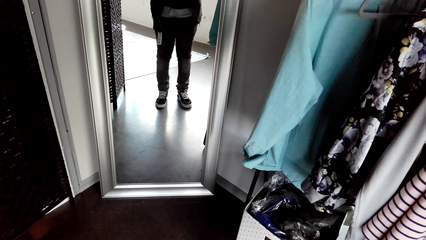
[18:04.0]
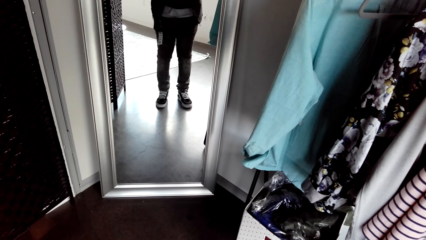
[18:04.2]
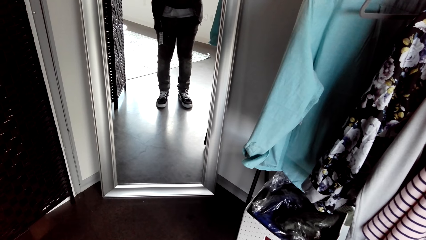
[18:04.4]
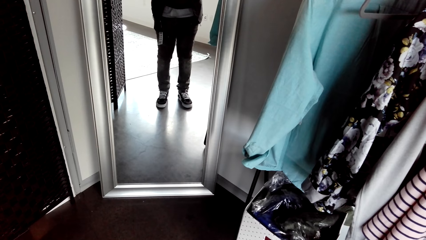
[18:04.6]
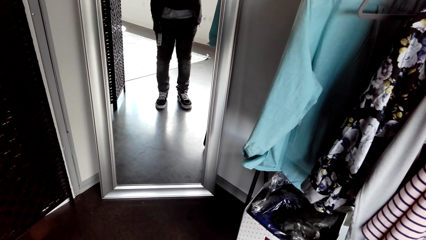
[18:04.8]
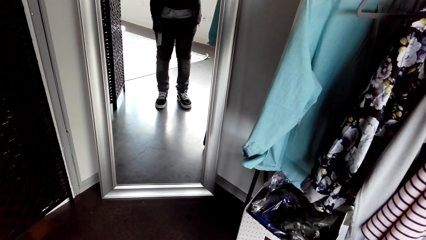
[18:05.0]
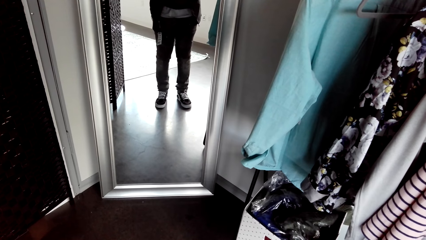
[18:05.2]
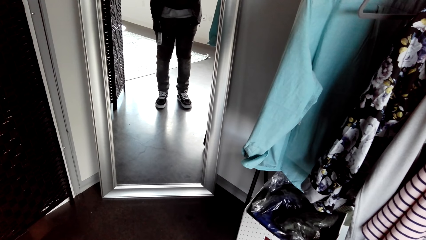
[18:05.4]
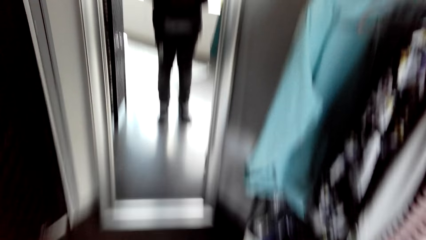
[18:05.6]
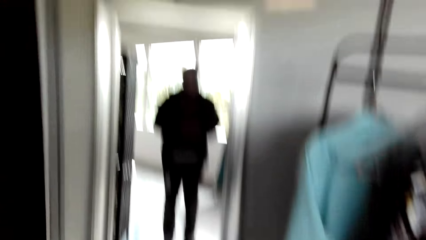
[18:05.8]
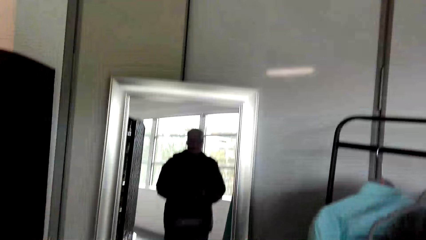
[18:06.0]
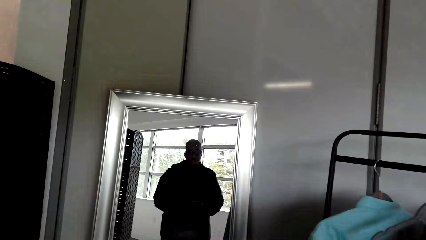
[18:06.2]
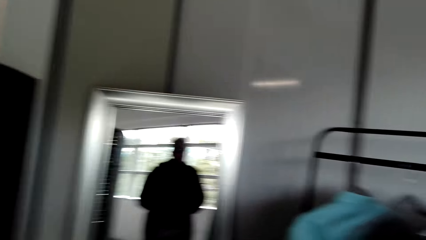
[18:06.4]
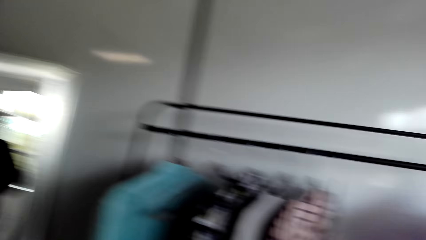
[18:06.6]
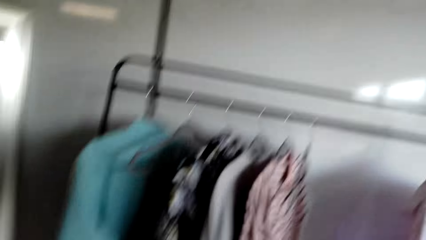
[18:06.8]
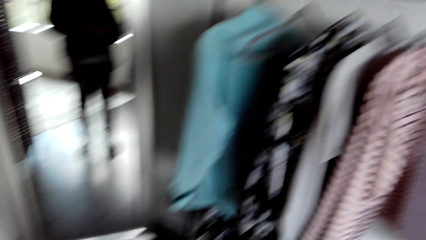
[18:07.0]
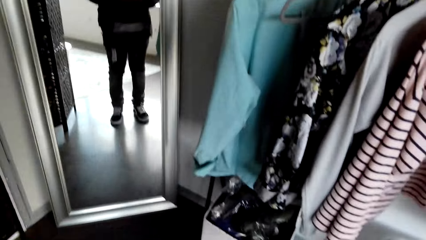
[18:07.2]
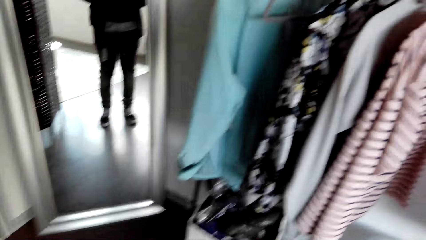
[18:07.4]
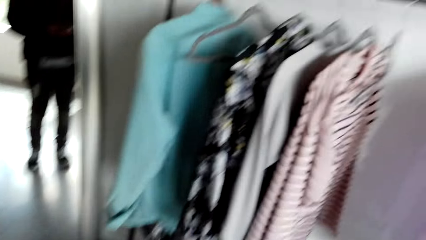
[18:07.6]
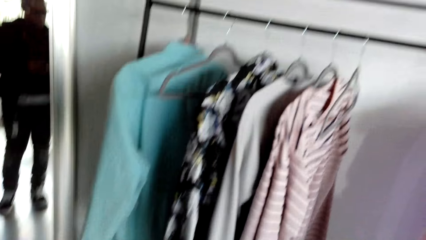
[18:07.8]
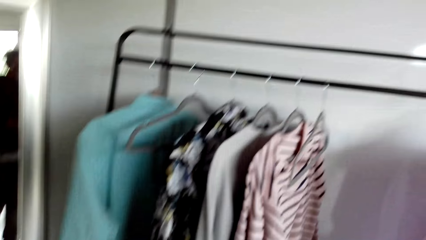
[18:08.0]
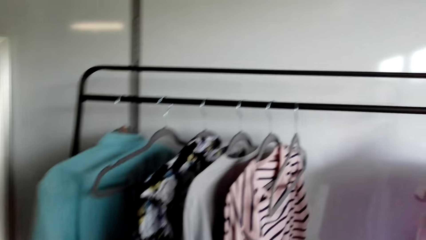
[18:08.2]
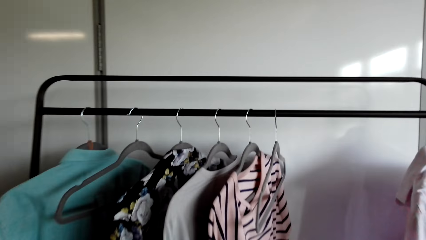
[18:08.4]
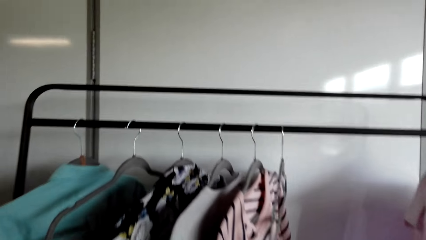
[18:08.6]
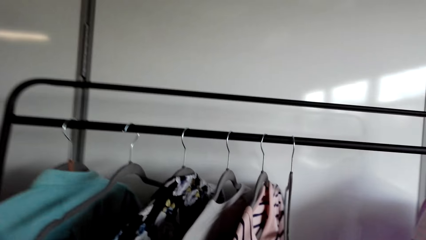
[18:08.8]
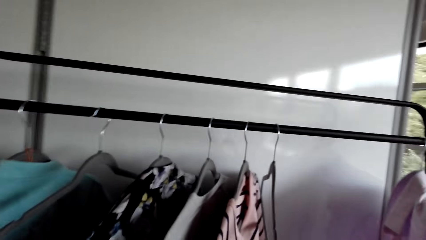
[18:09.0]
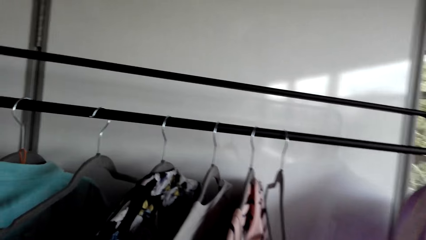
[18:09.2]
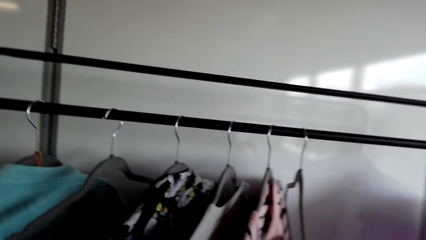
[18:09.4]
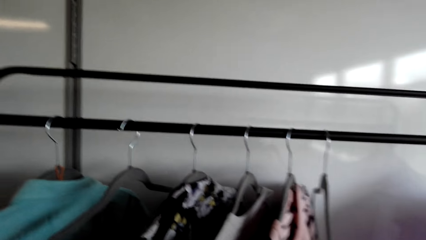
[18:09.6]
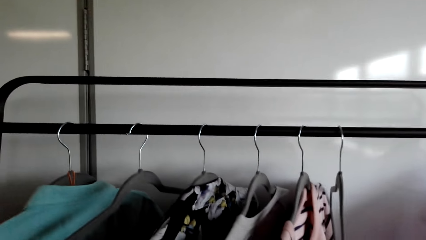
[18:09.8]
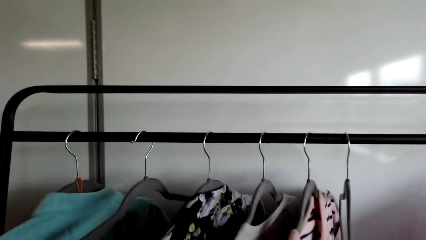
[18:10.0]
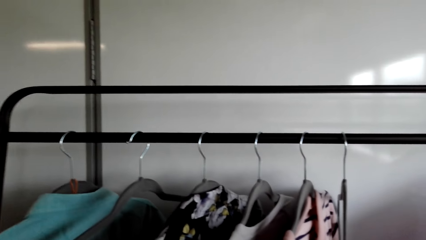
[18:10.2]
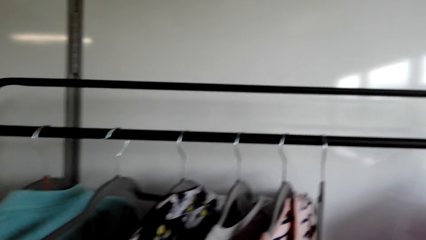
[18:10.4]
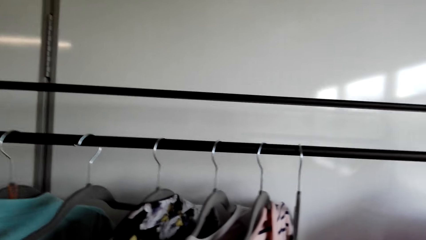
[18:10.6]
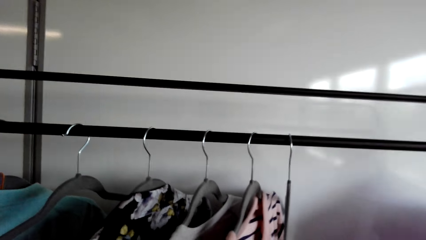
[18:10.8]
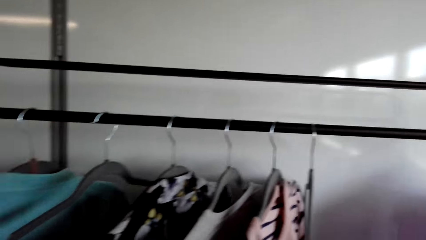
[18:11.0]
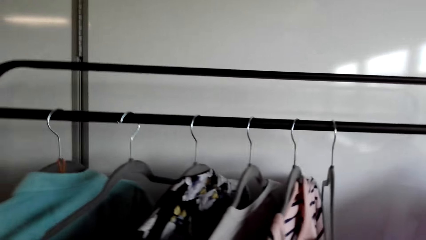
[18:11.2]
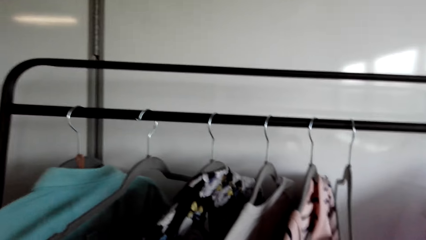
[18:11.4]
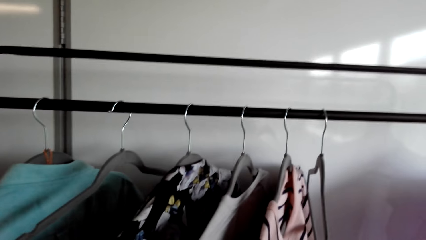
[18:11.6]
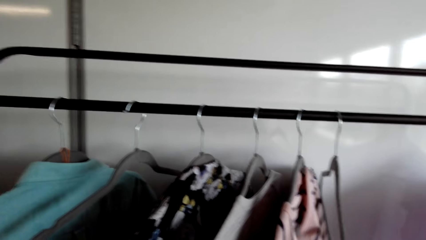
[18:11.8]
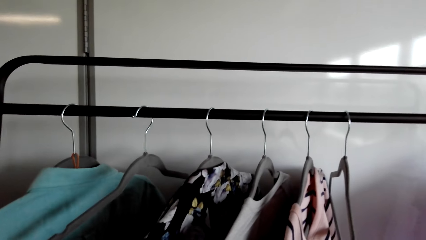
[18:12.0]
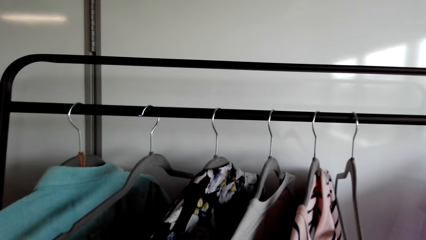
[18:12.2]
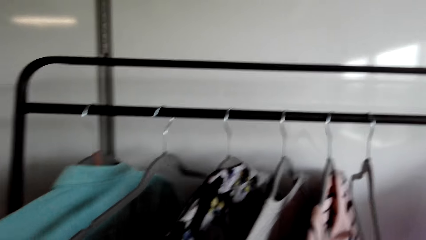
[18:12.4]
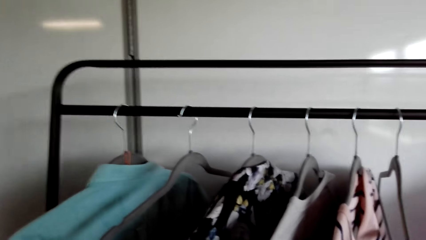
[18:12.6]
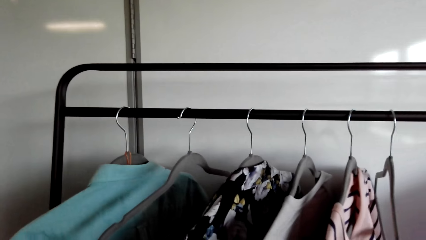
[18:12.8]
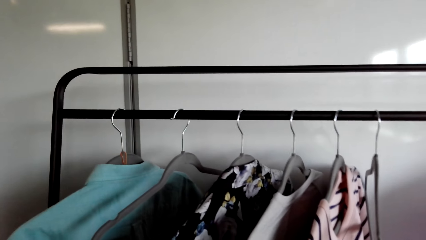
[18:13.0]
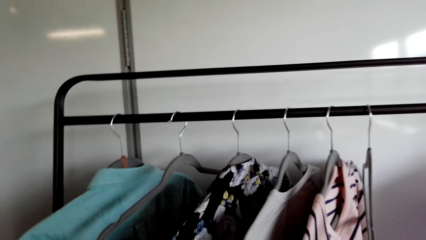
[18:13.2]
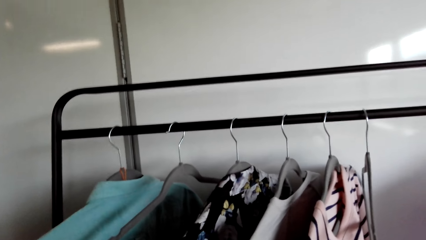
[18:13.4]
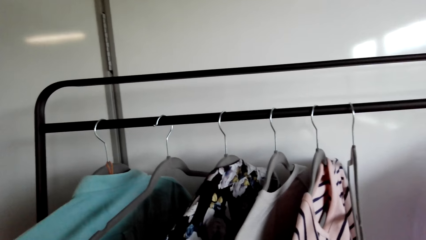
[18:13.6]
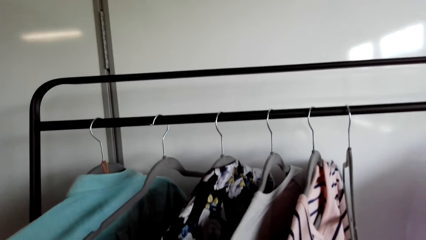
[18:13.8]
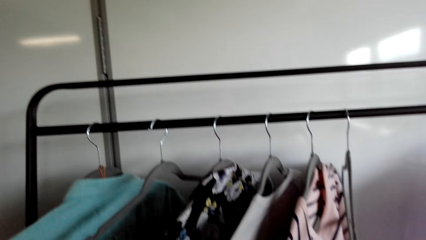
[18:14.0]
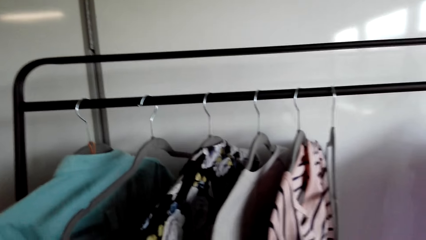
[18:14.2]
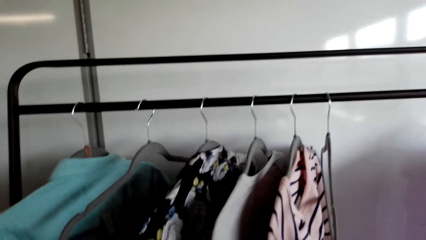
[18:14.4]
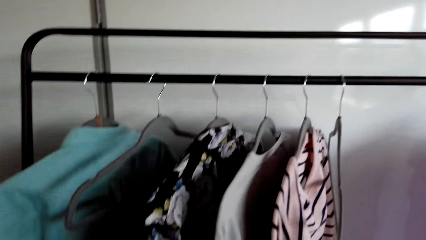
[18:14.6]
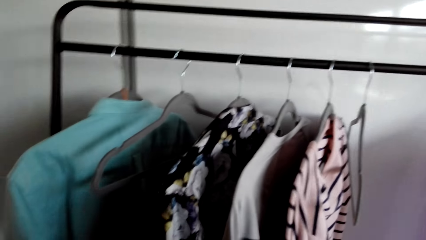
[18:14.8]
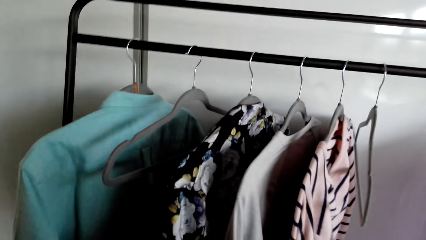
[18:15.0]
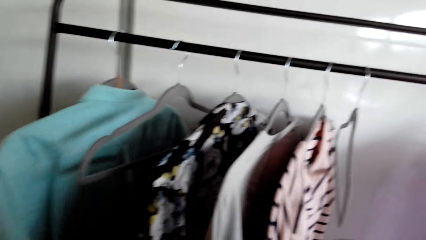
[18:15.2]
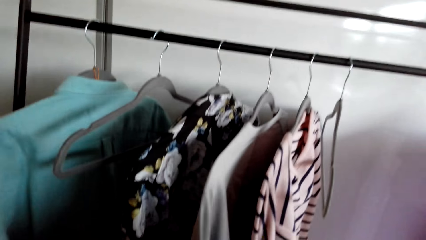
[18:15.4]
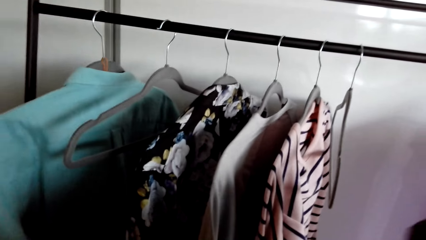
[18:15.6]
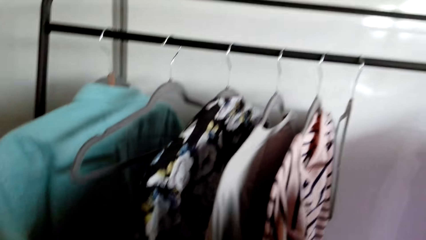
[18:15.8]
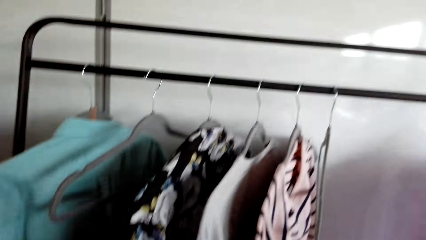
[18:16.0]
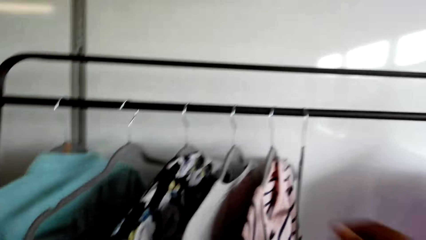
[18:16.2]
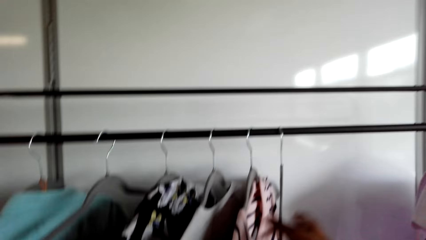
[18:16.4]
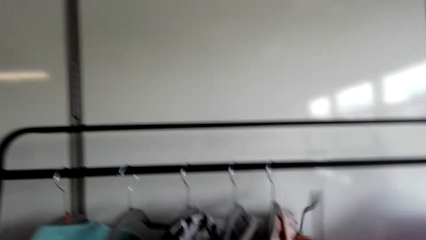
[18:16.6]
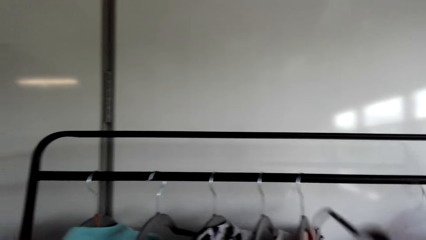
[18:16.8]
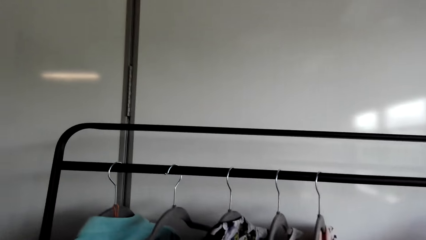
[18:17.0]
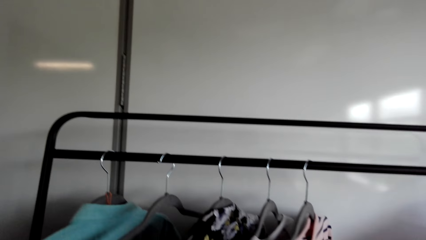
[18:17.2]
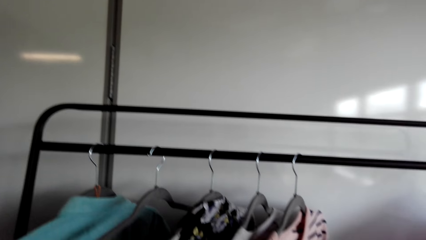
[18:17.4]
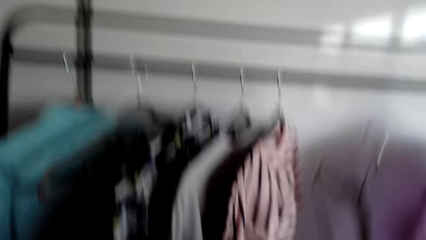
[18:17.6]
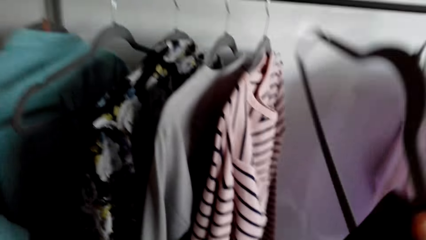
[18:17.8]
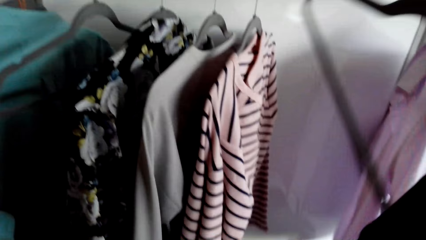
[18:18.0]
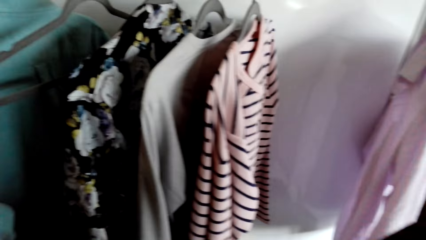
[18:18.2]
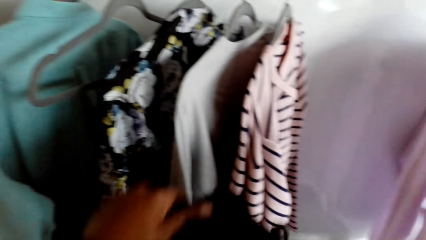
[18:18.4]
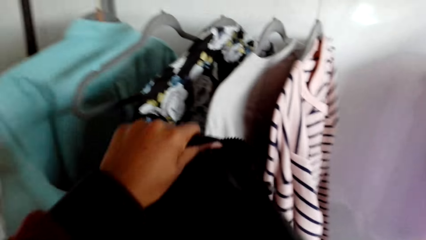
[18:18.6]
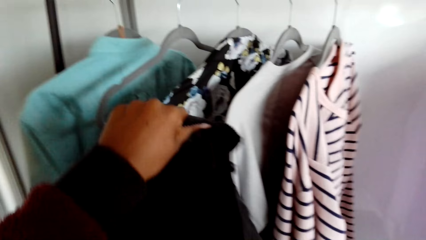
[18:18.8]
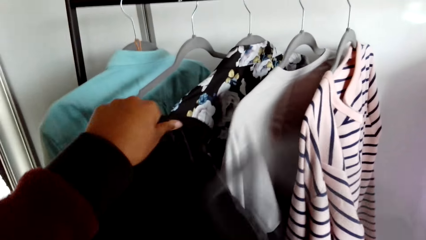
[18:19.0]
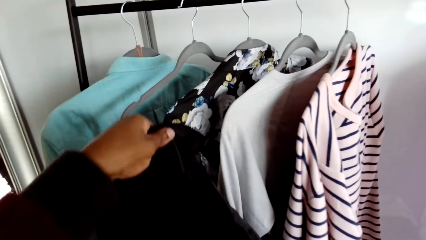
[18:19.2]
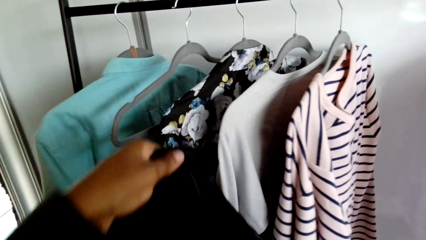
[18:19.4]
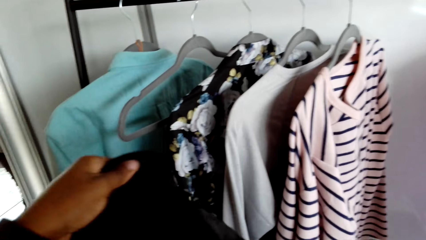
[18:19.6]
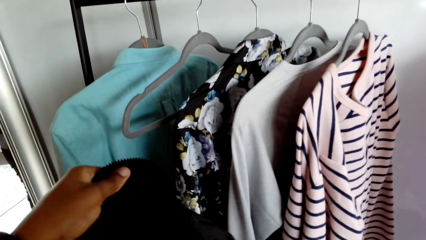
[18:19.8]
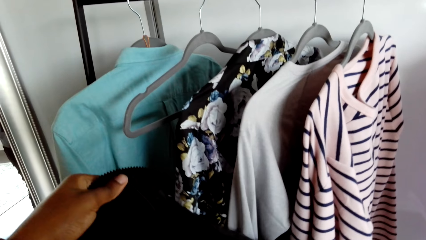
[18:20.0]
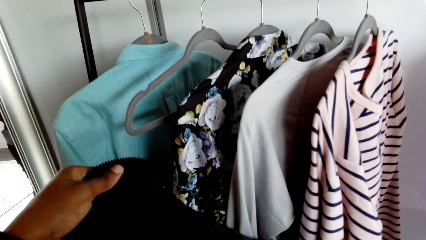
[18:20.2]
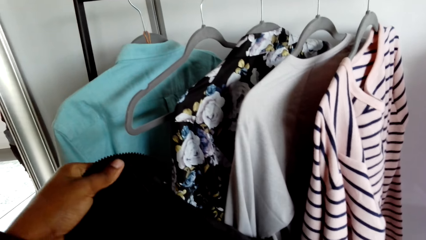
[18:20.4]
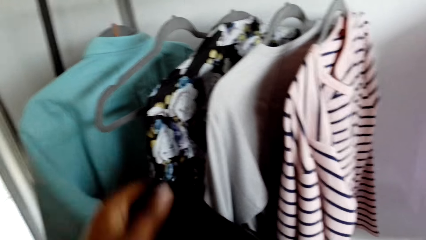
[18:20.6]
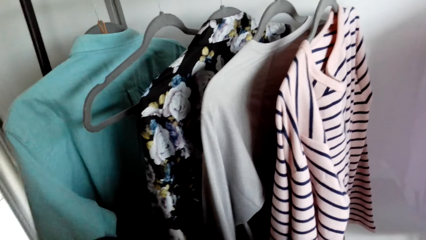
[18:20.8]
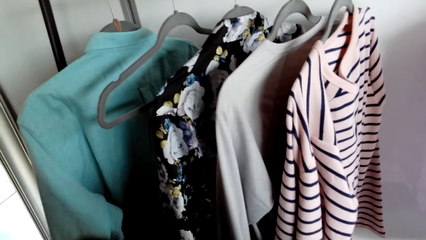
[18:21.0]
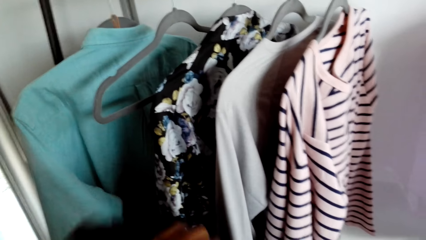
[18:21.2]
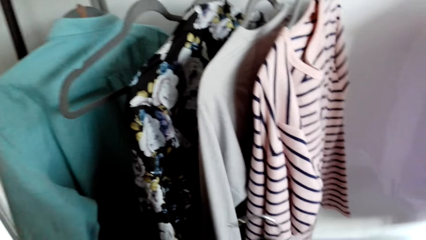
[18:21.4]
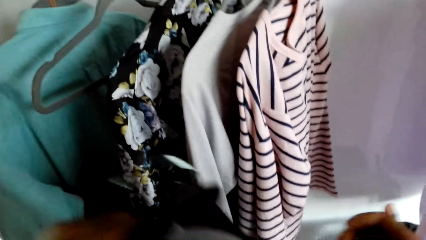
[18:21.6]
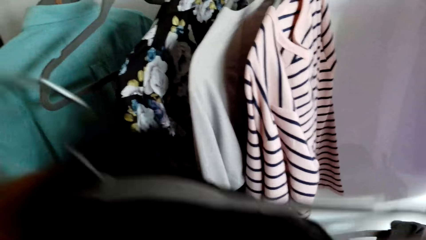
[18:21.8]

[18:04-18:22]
The camera wearer looks around. They walk in a room. They look at the clothes on a hanger stand. They pick up a hanger on the hanger stand. They pick up a cloth from the hanger. They hang the cloth with the hanger. They align the cloth.
